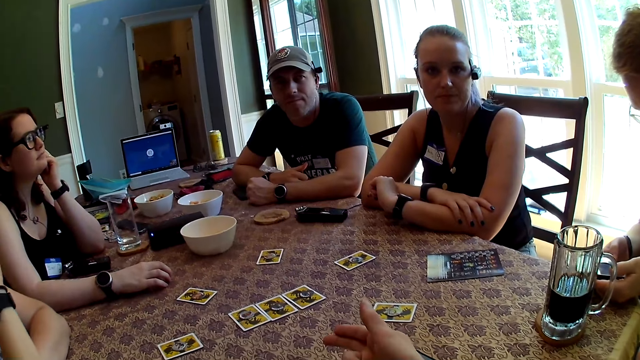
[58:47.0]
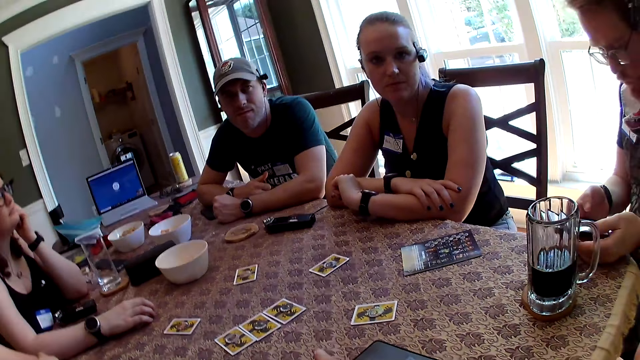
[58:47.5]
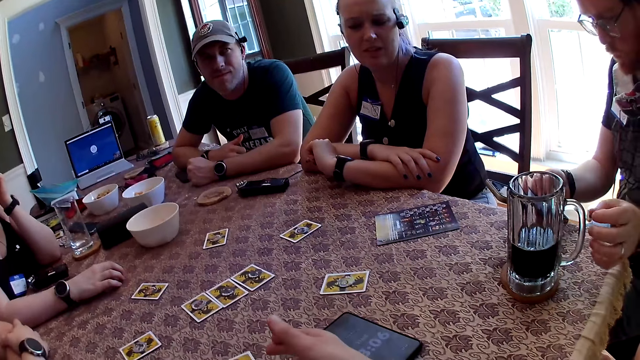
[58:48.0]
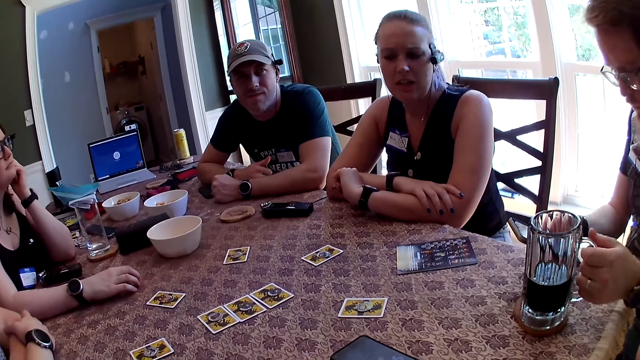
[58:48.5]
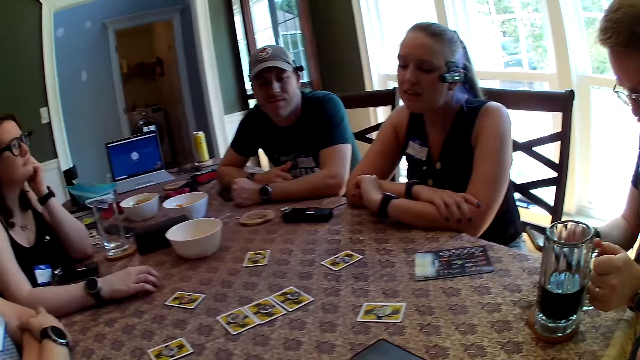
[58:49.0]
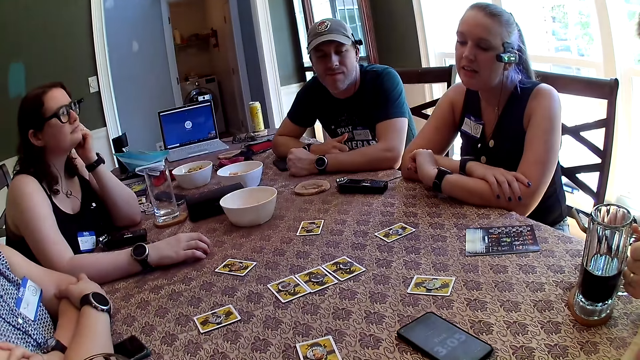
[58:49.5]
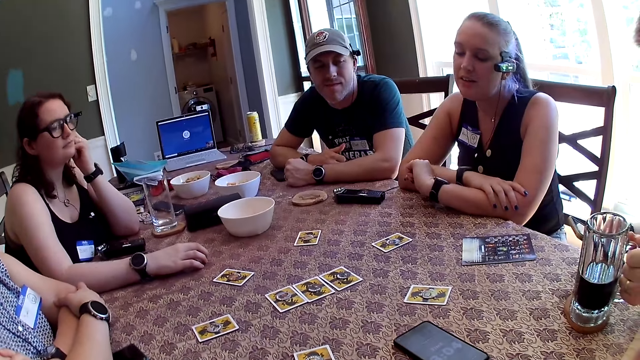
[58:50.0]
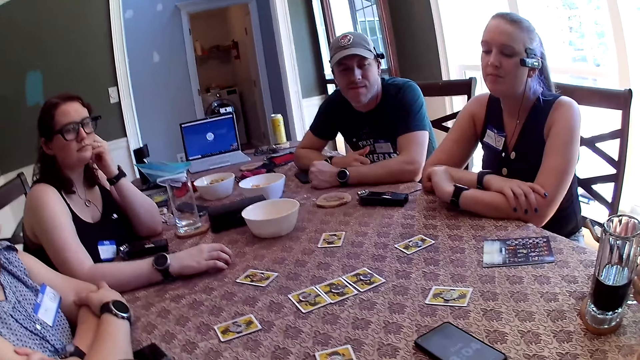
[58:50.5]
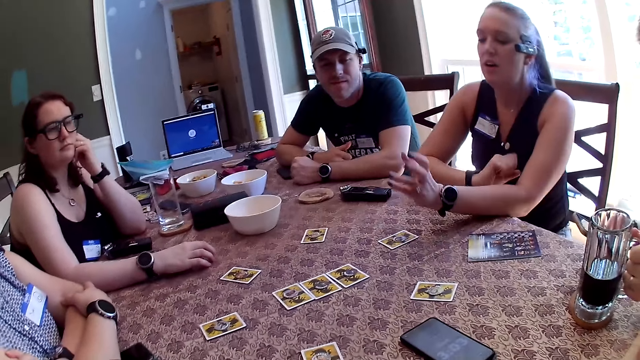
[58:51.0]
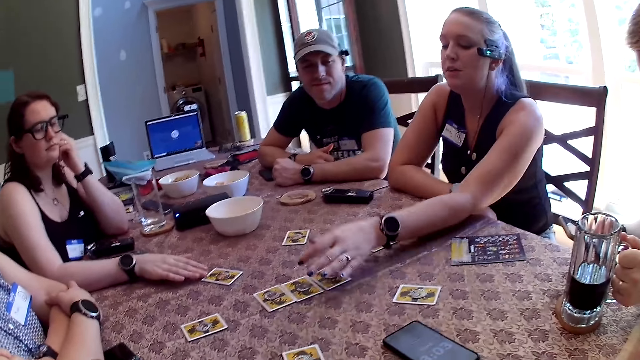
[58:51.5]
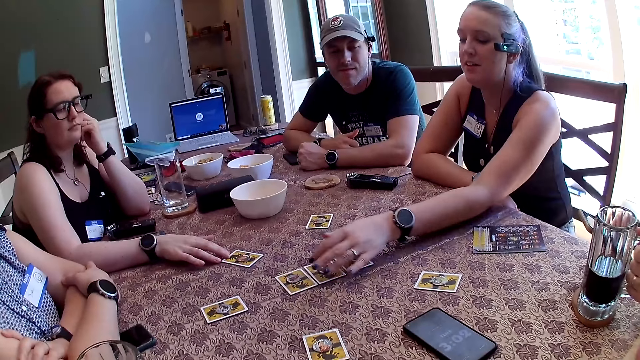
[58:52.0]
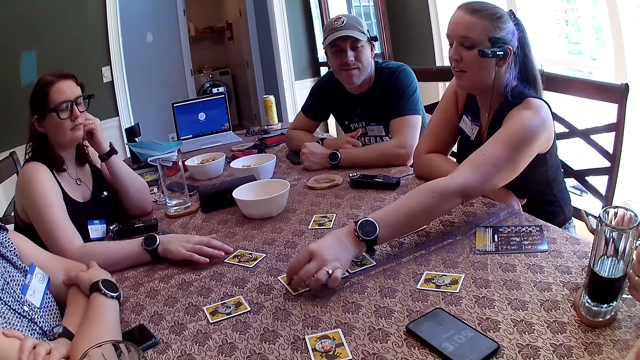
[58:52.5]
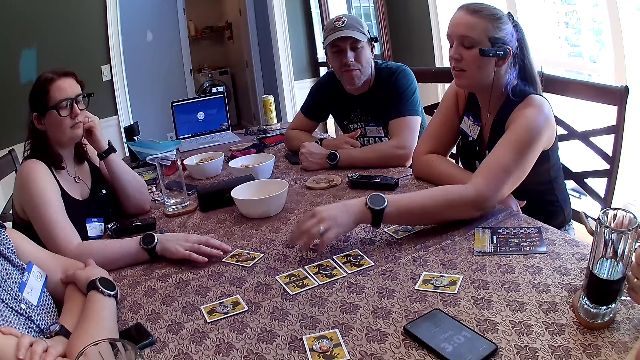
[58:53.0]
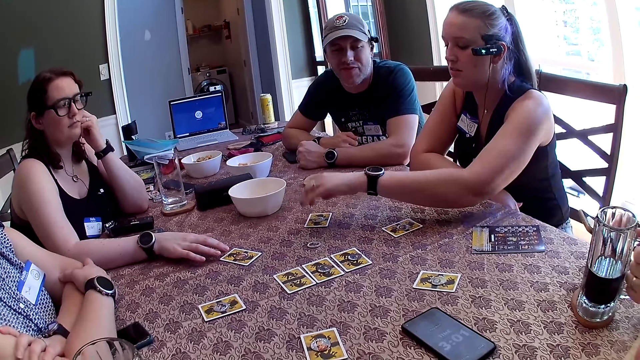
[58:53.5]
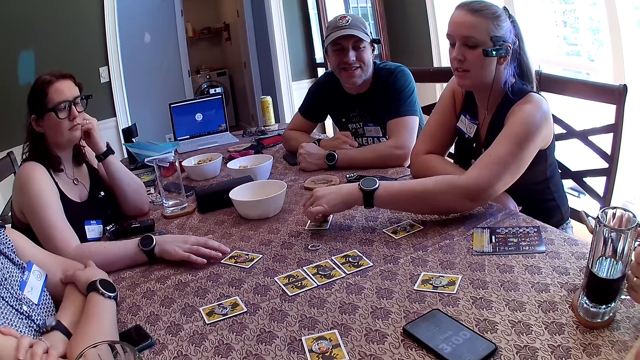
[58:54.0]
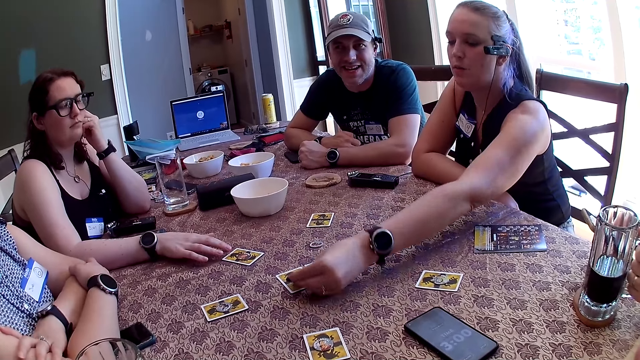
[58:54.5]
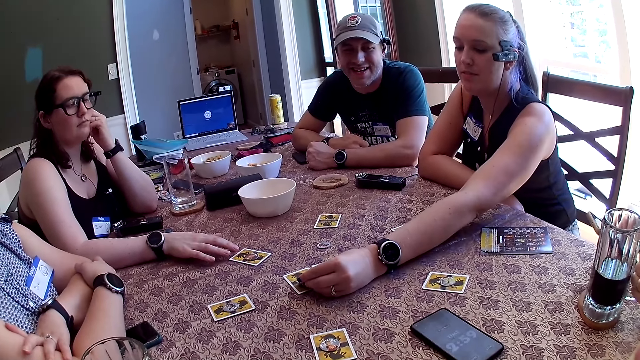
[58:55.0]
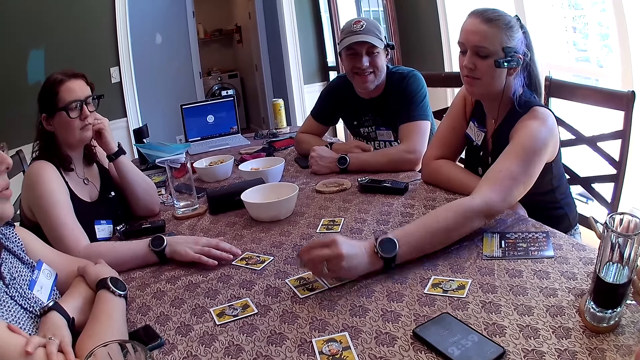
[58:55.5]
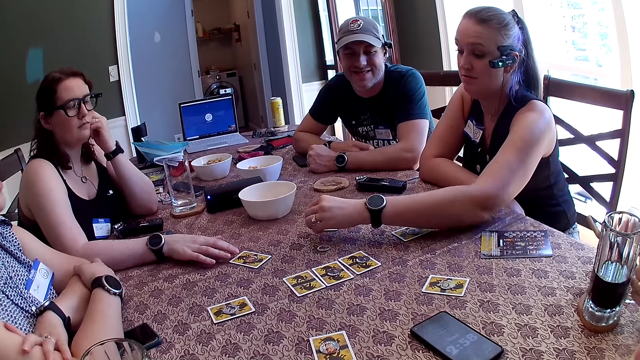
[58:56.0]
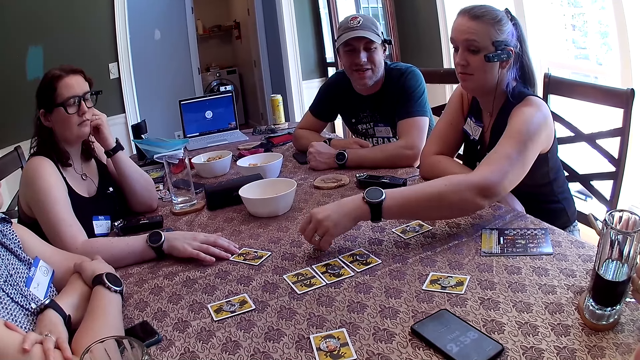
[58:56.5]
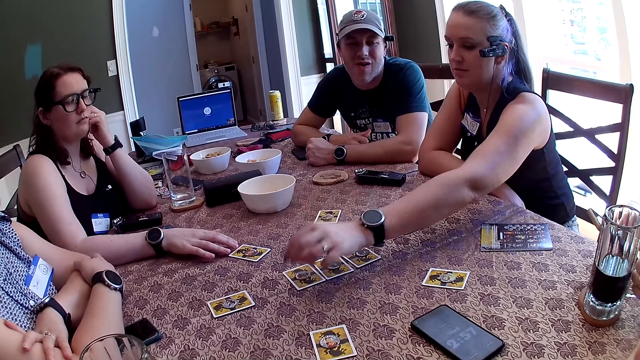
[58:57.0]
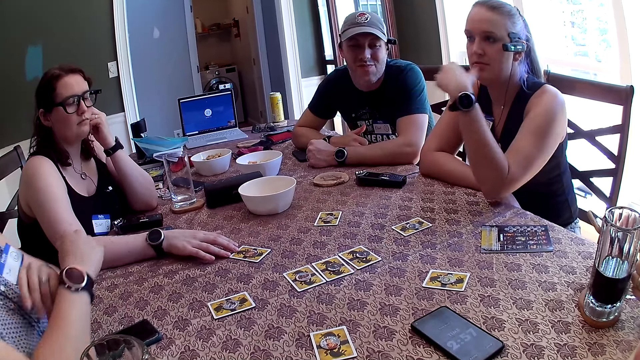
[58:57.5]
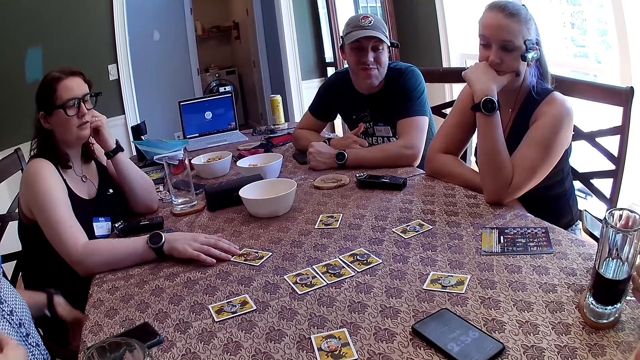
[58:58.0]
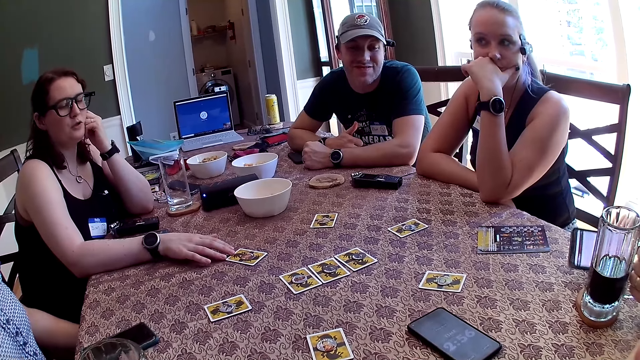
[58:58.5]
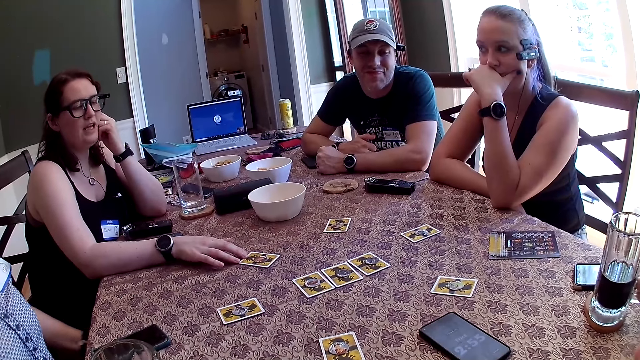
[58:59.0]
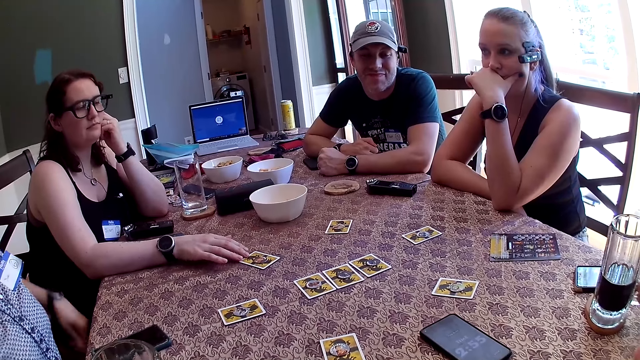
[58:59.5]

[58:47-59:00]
A man holds a glass cup on the table with his left hand. A woman speaks to the group of people at the table. She moves a token from the top of a role card to the table with her left hand. The camera wearer looks around the table. Another man speaks to the group of people at the table. The first woman picks up the token from the top of the role card with her left hand. Another woman speaks to the group of people at the table. The first woman drops the token on the top of the role card with her left hand, and moves the token from the table to the top of the role card with her left hand. A third woman touches the role card on the table with her right hand. She speaks to the group of people at the table. The first man drops a phone in his right hand on the table.

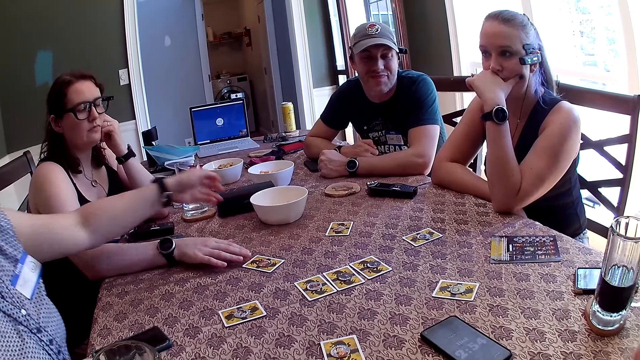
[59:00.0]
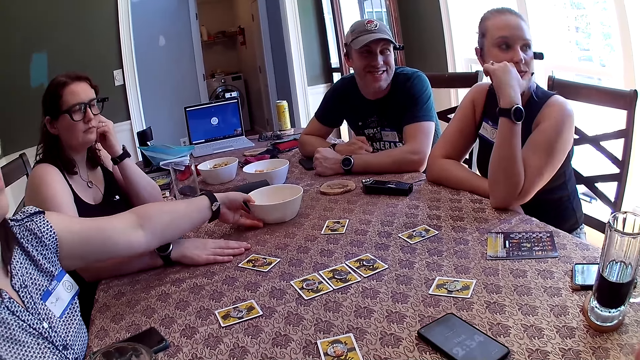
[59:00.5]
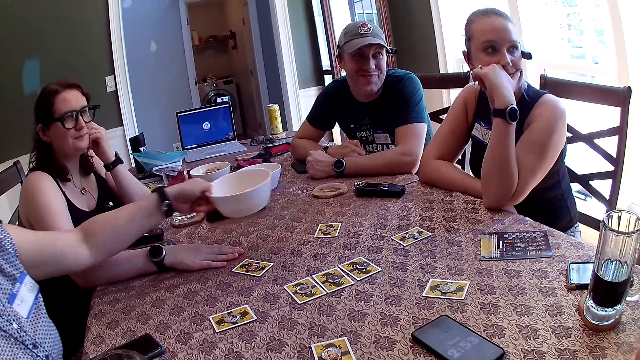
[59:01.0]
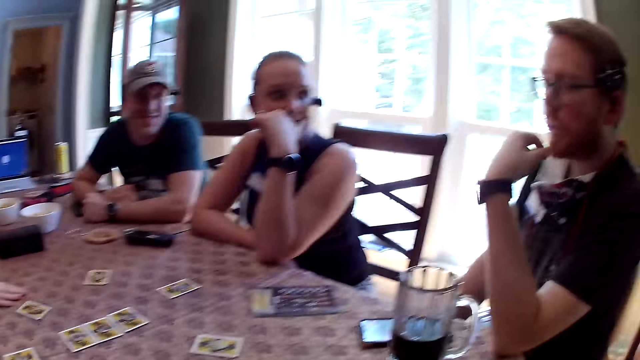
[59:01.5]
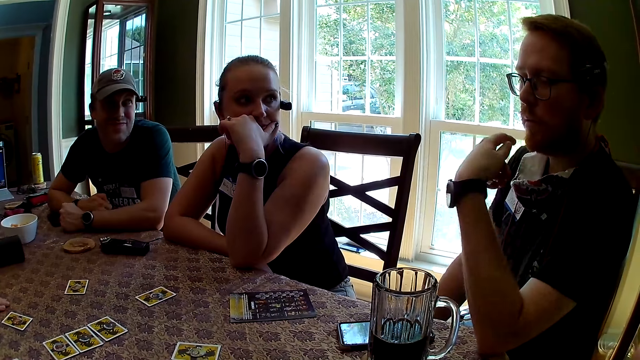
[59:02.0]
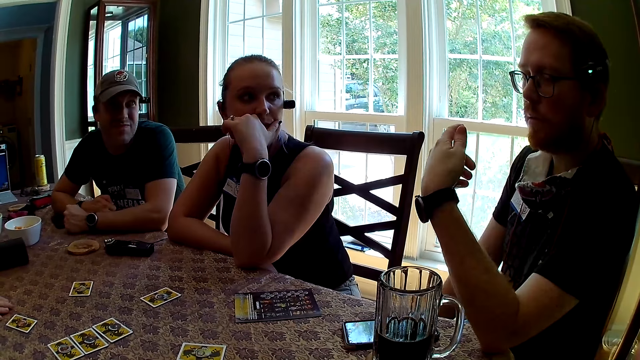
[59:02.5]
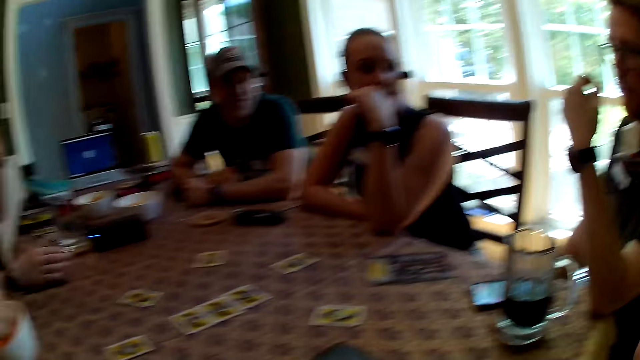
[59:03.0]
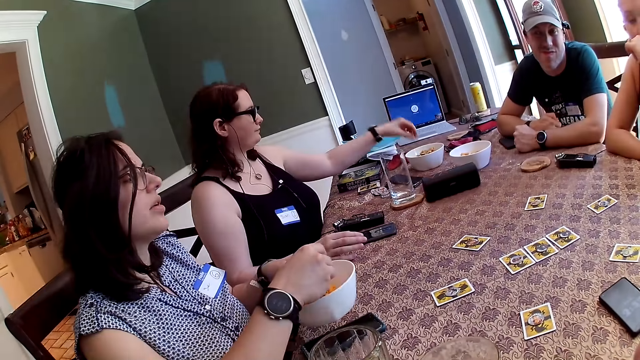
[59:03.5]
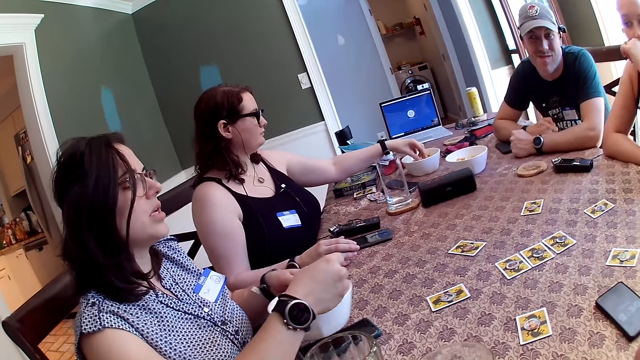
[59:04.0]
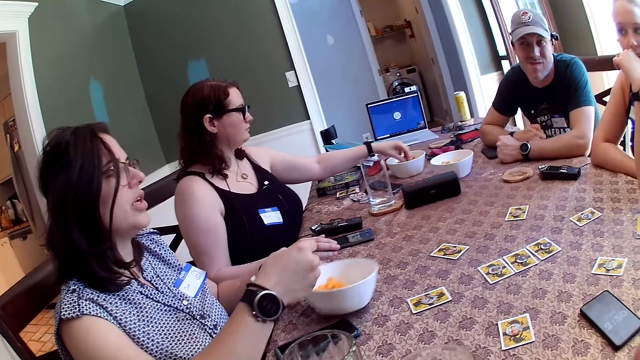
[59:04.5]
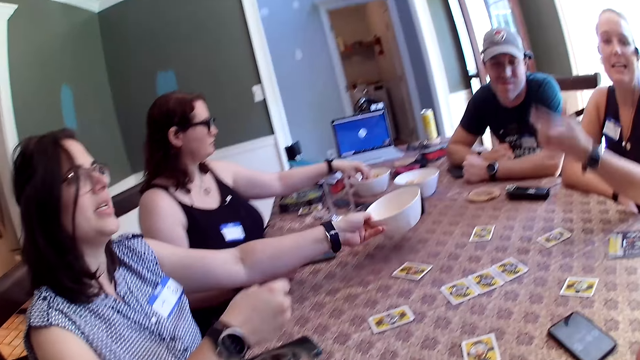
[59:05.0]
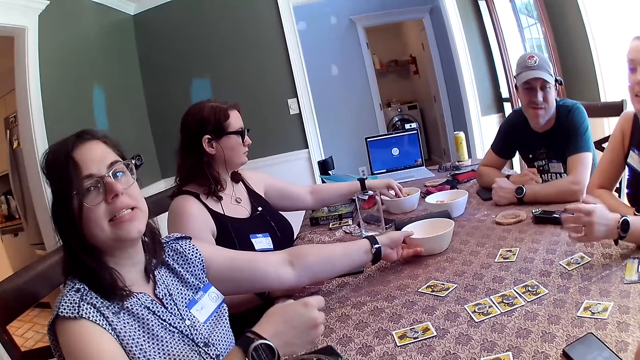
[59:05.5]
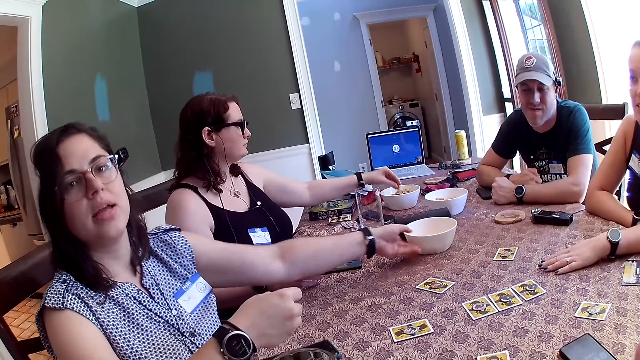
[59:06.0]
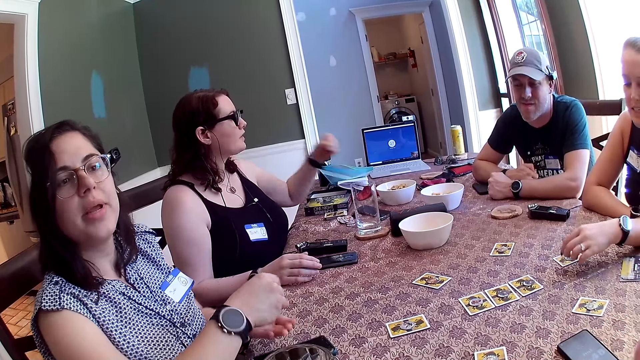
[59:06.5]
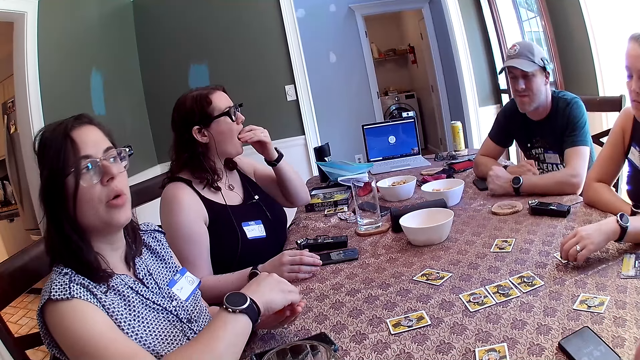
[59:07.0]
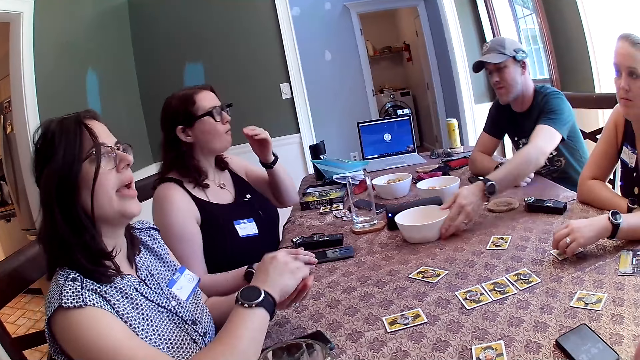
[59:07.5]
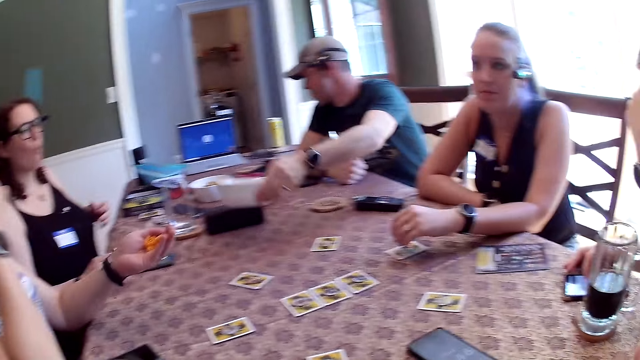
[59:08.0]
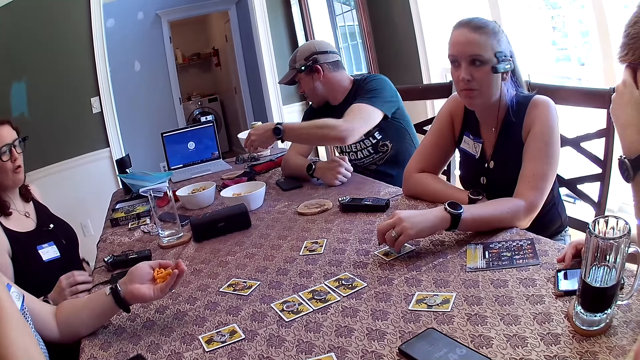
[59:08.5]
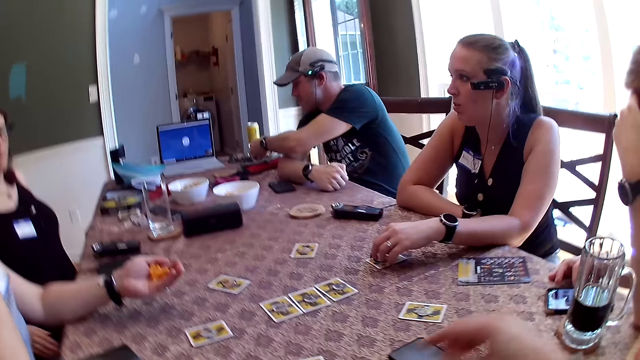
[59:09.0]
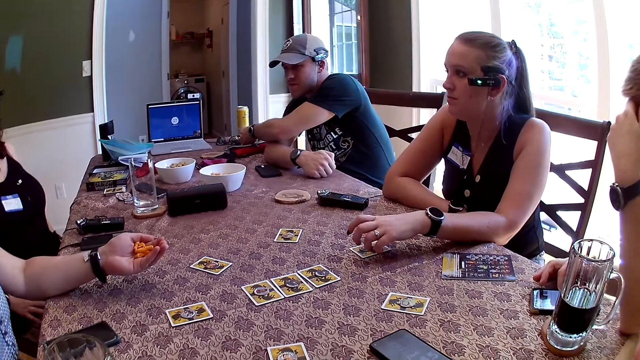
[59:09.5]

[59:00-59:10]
A man speaks to the group of people at the table. A woman picks up a snack bowl on the table with her left hand. The woman speaks to the group of people at the table. The woman picks some cheese puffs from the snack bowl in her left hand with her right hand. The camera wearer speaks to the group of people at the table. A second woman speaks to the group of people at the table. The first woman drops the snack bowl on the table with her left hand. A third woman picks some cheese puffs in the snack bowl with her left hand. The first woman passes some cheese puffs from her right hand to her left hand. The third woman eats the cheese puffs in her left hand. The second woman plays with a token on the role card with her left hand. Another man moves the snack bowl on the table with his left hand. The first woman eats the cheese puffs in her left hand with her right hand. The camera wearer looks around the table. The first man operates the phone on the table with his right hand. The third woman speaks to the group of people at the table.
